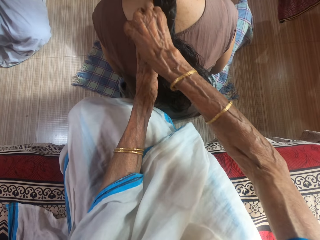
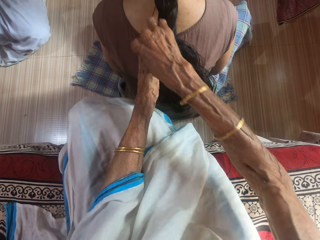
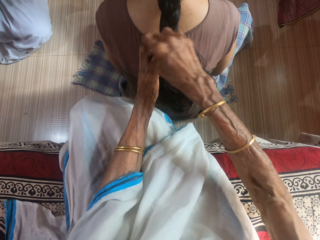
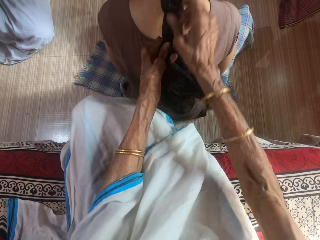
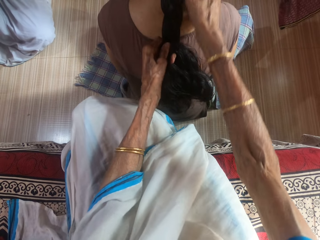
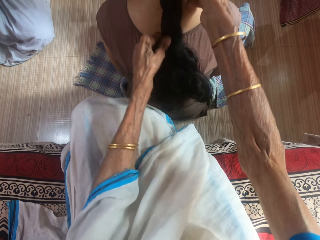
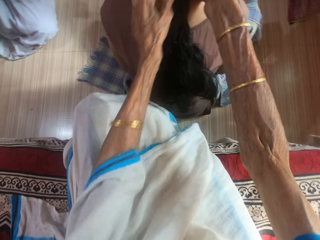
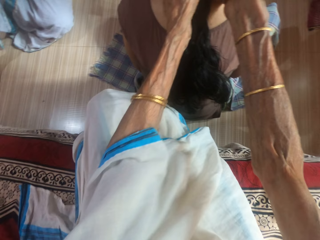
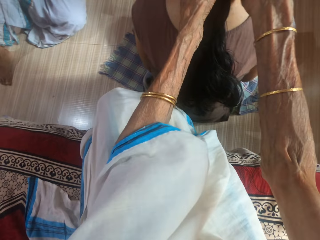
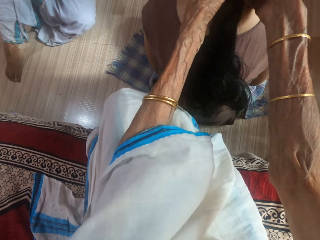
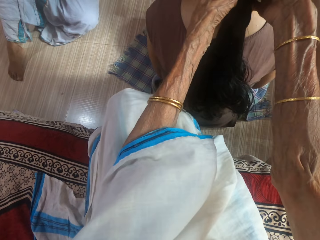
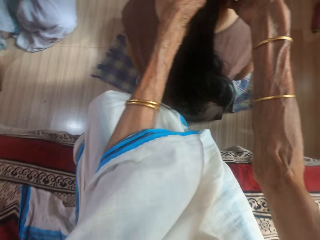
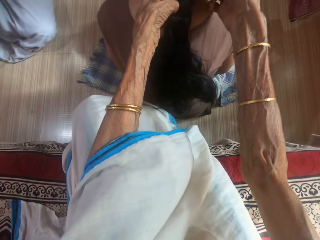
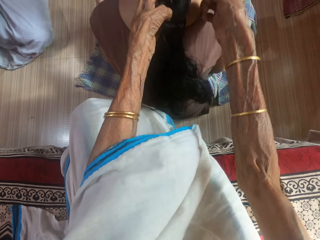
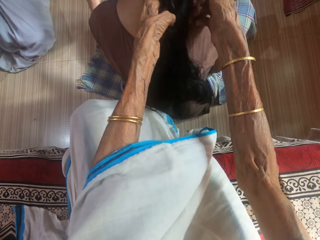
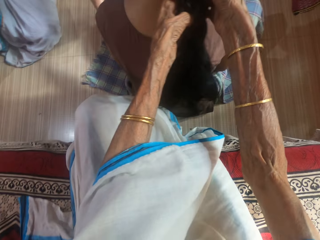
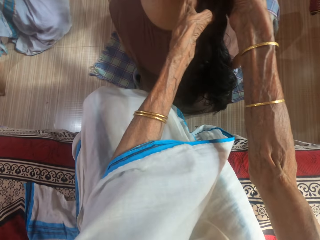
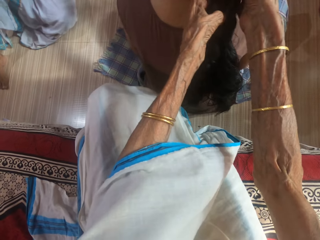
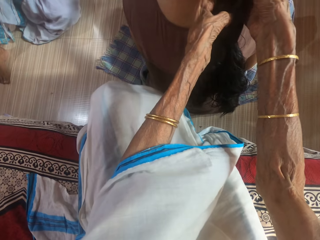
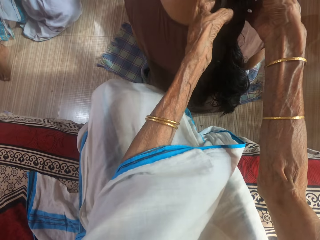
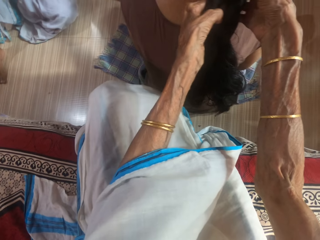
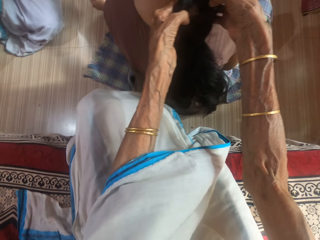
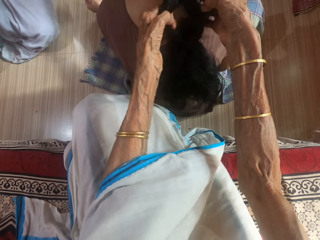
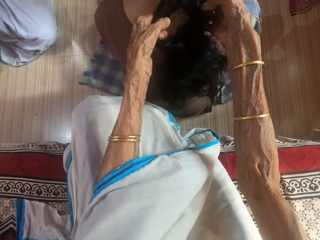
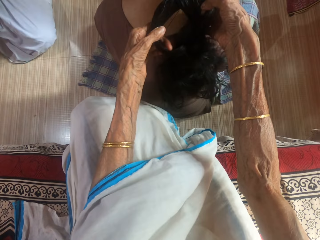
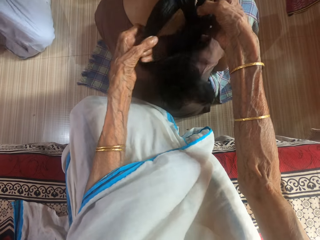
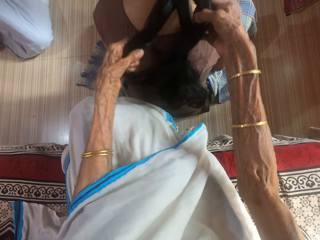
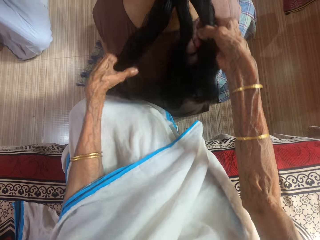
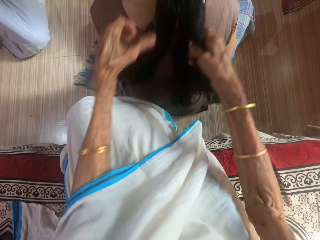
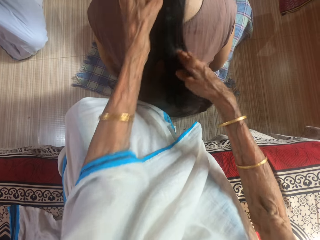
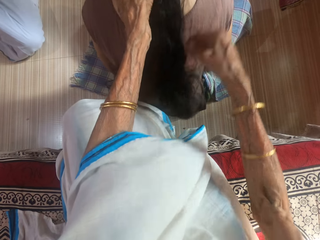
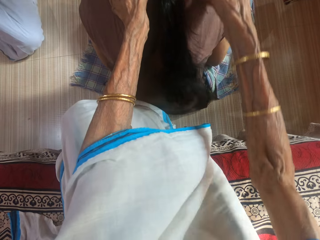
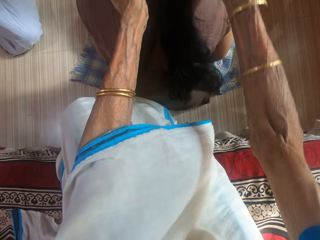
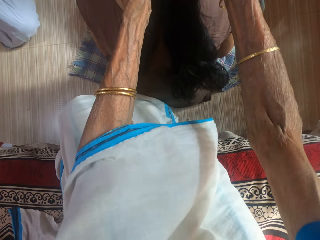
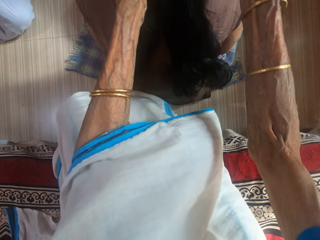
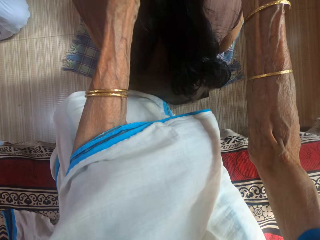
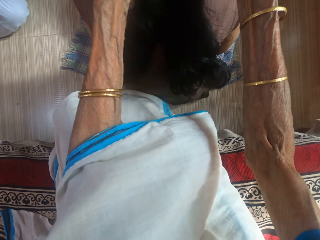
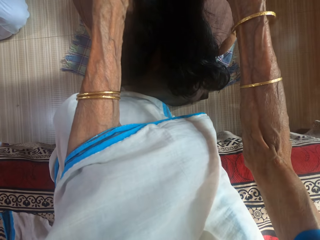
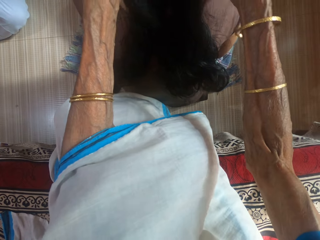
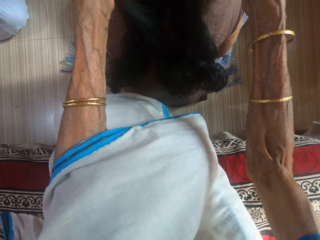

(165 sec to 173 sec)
The camera wearer undoes the hair of a woman.

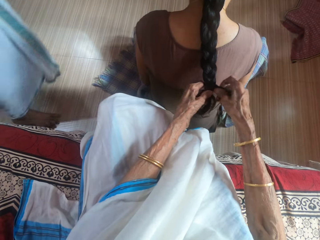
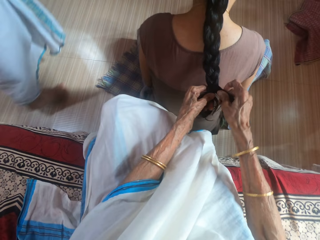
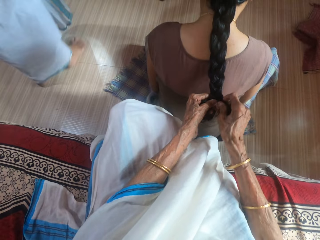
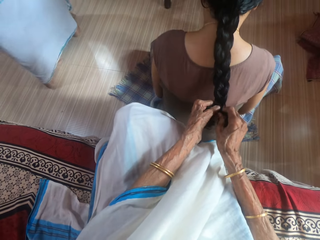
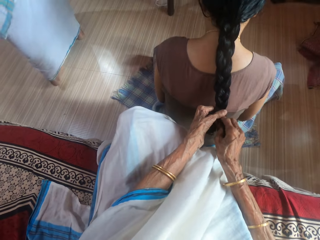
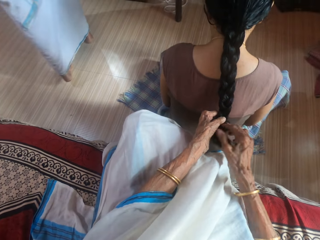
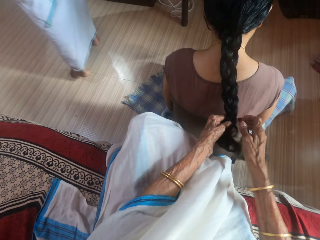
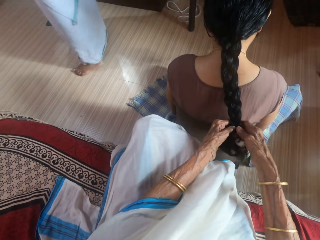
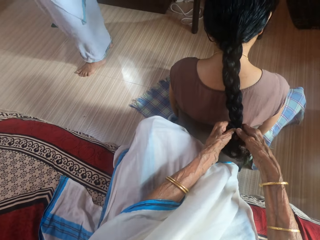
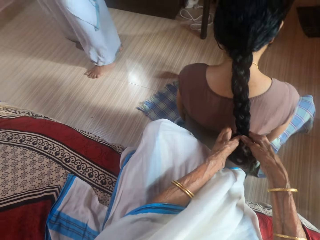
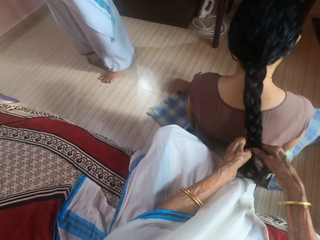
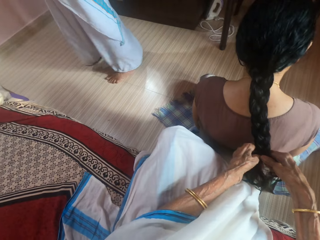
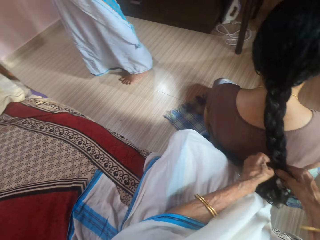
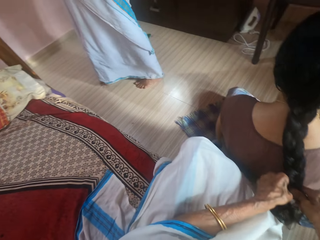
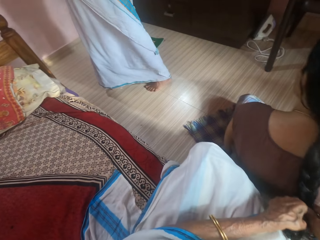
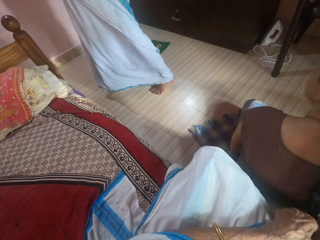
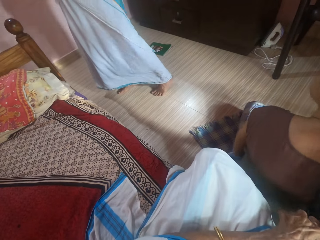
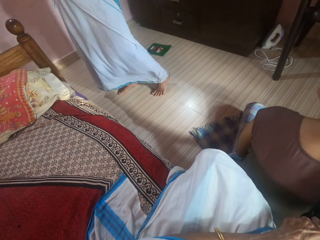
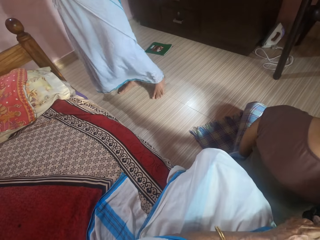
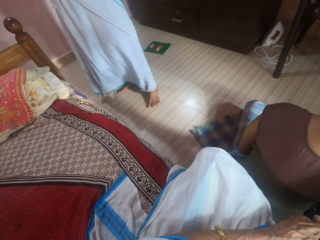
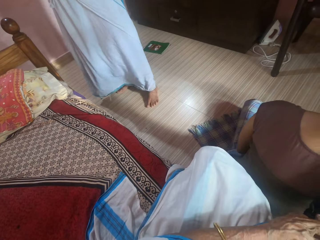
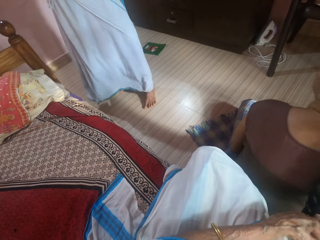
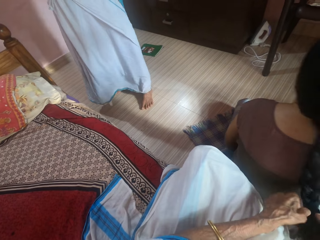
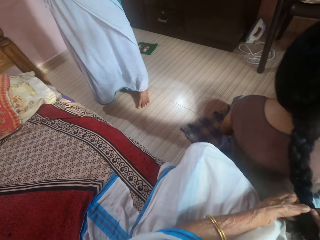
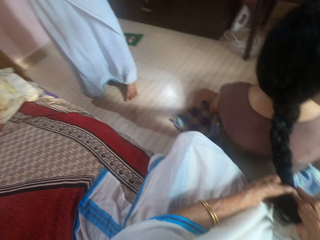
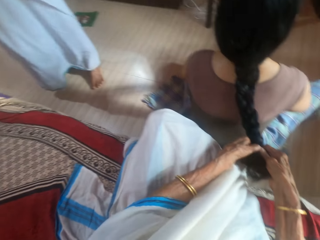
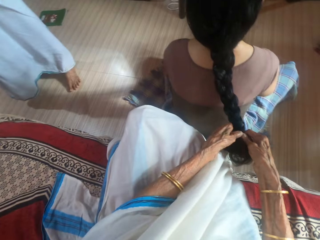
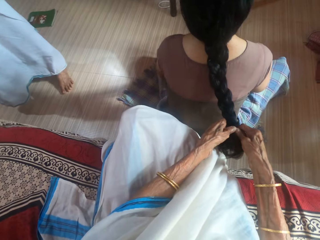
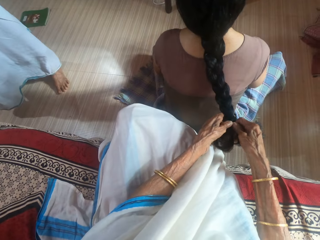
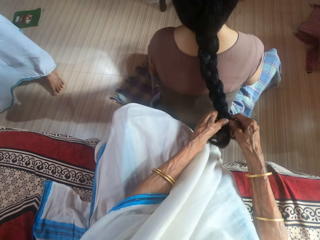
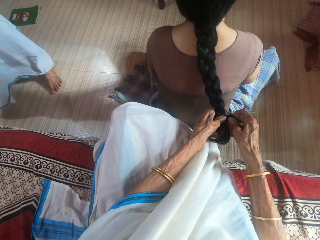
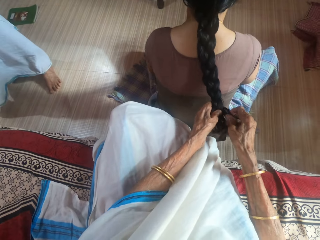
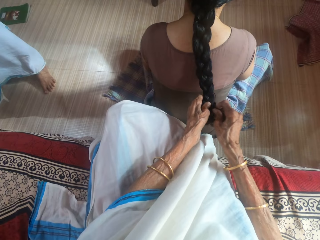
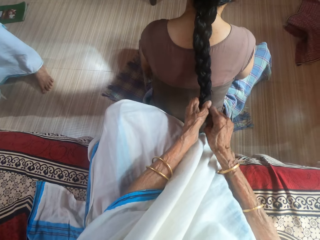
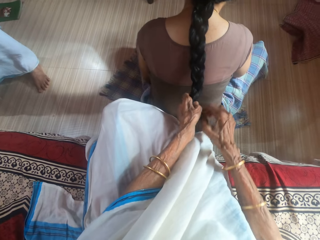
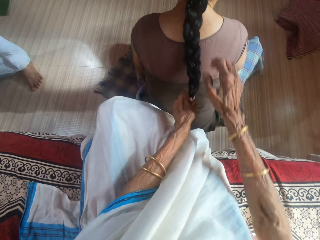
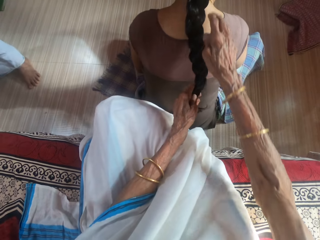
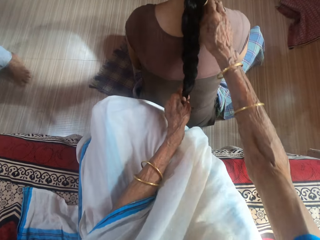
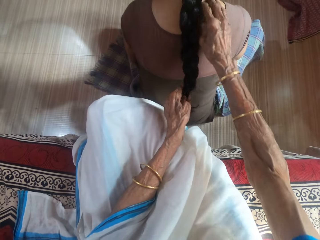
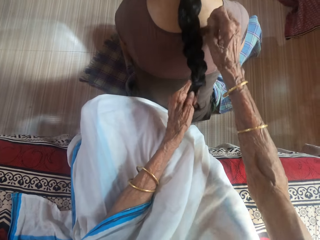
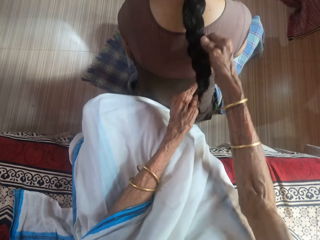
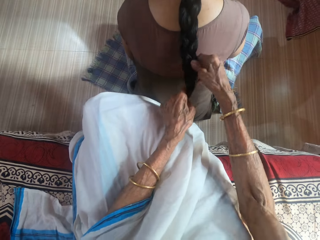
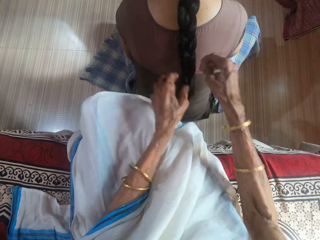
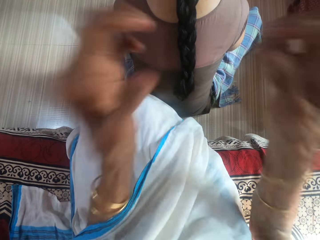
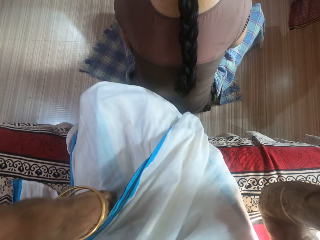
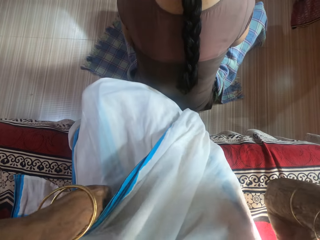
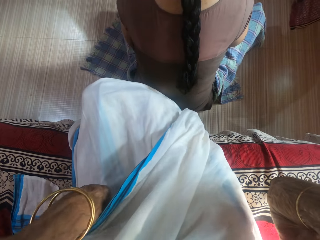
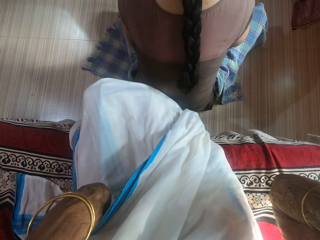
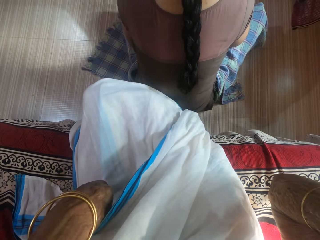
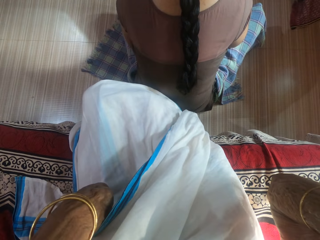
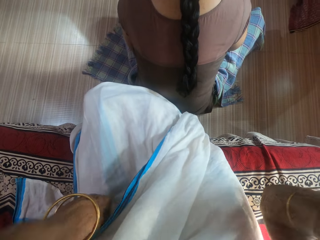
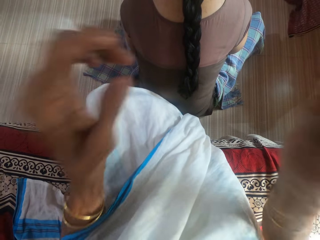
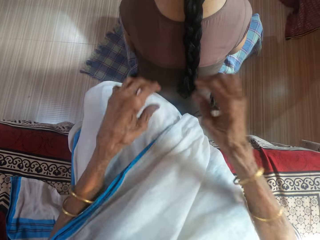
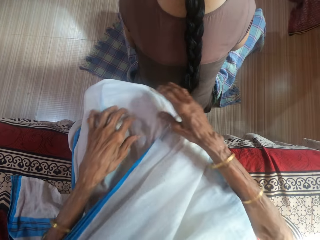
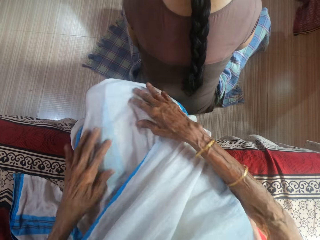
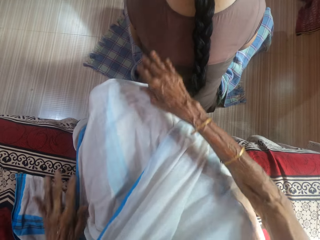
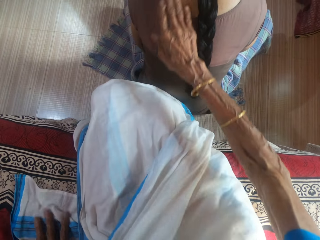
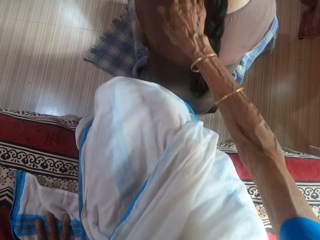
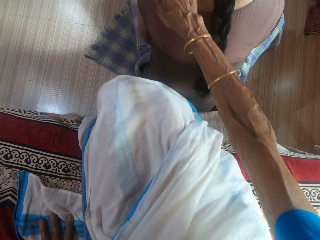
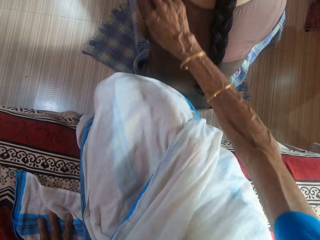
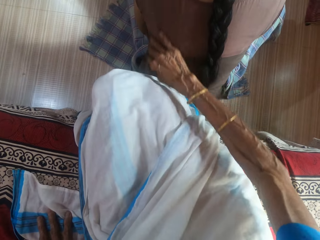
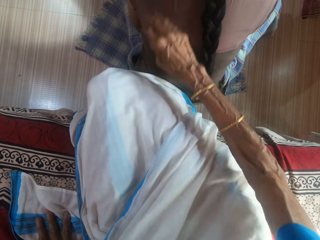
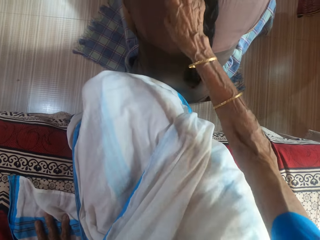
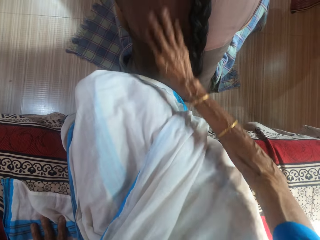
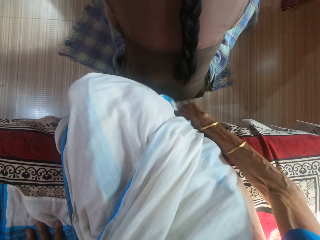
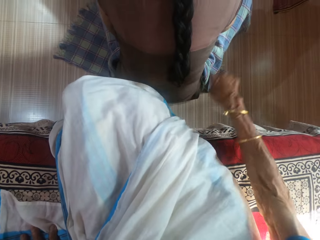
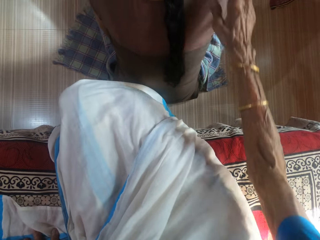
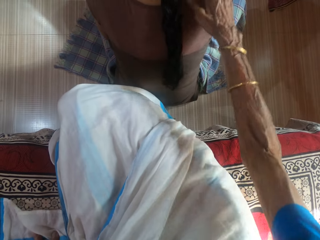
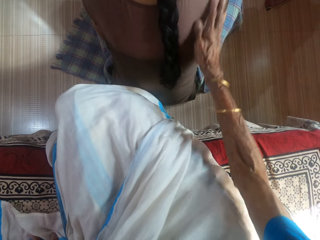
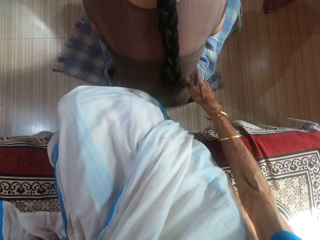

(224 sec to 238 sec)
A woman walks around the room. The camera wearer looks at a person. She lifts up her hands and touches her head. She cleans hair strands from the body of another woman and wipes the hairs on the cloth.
